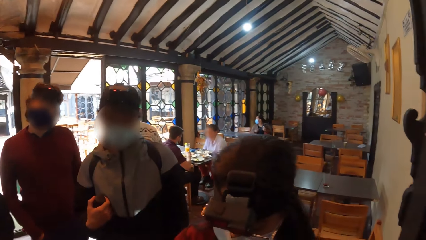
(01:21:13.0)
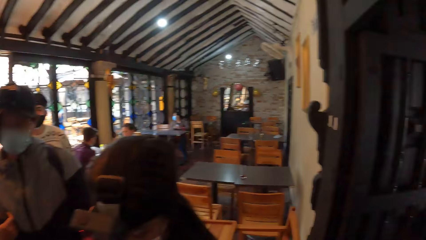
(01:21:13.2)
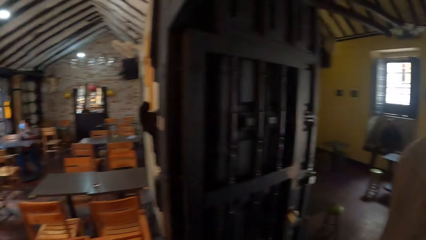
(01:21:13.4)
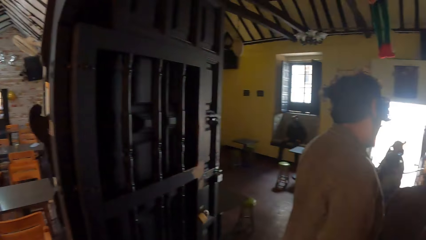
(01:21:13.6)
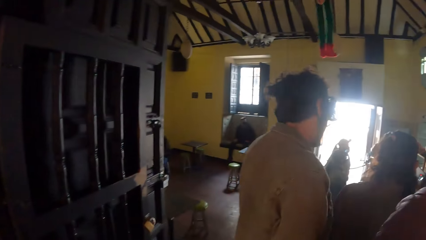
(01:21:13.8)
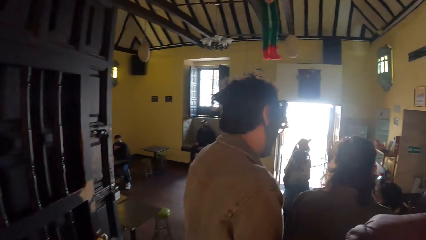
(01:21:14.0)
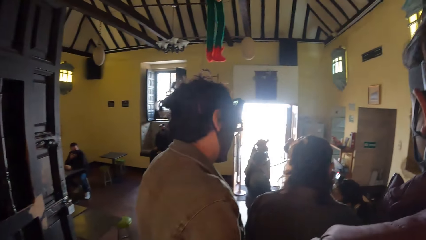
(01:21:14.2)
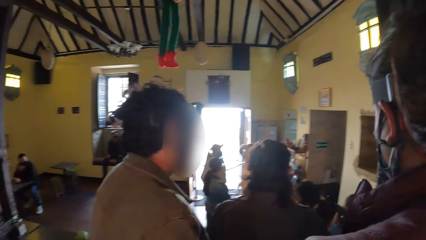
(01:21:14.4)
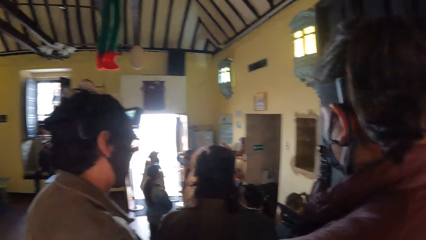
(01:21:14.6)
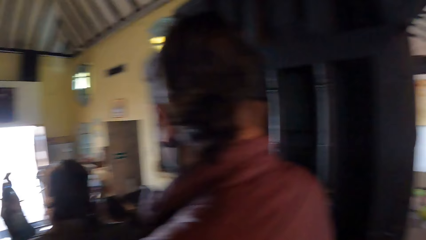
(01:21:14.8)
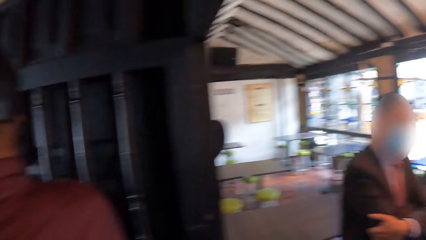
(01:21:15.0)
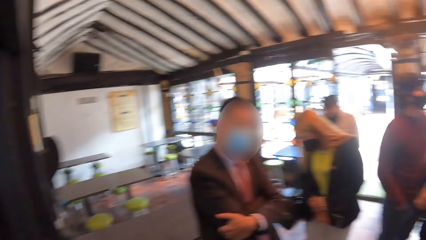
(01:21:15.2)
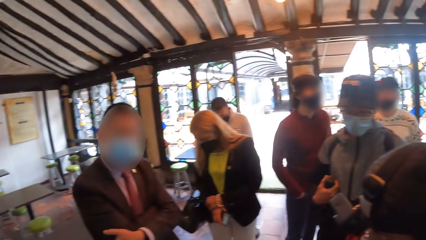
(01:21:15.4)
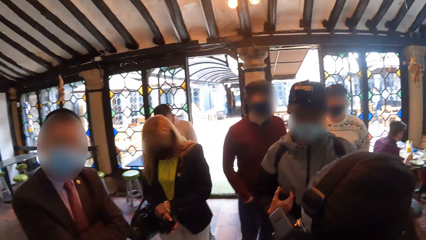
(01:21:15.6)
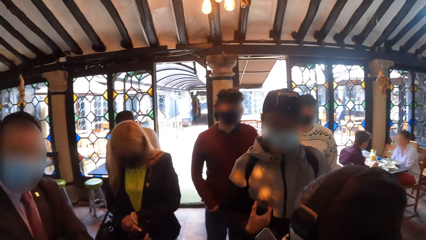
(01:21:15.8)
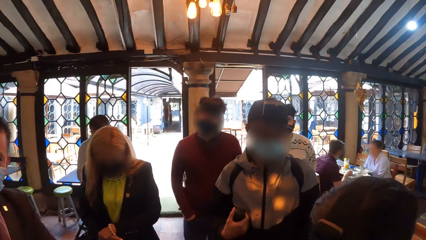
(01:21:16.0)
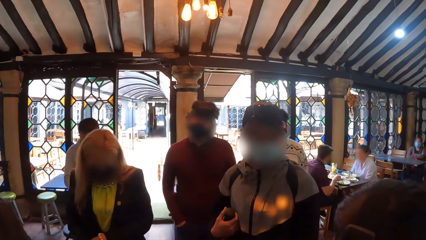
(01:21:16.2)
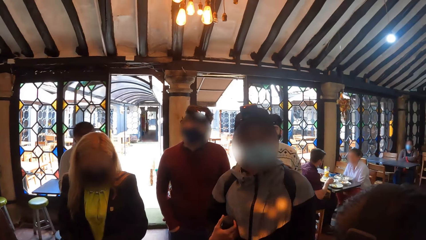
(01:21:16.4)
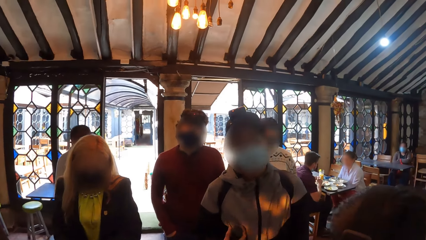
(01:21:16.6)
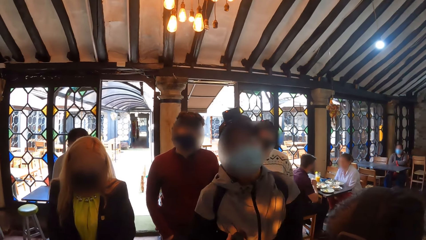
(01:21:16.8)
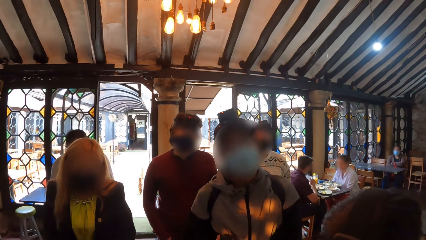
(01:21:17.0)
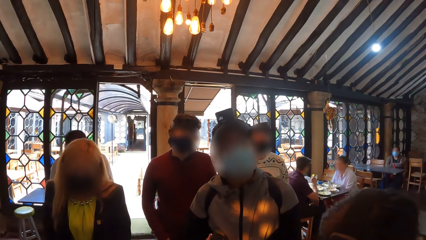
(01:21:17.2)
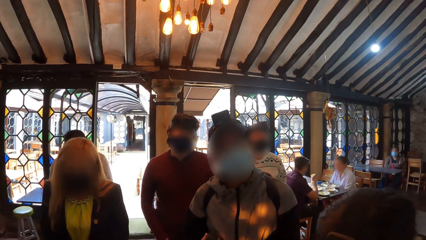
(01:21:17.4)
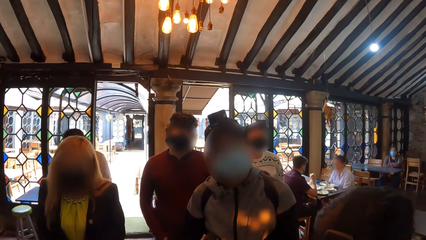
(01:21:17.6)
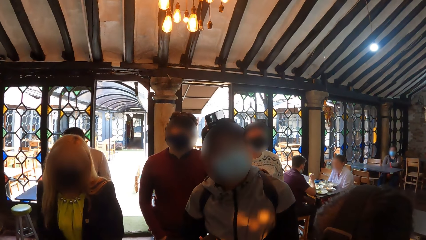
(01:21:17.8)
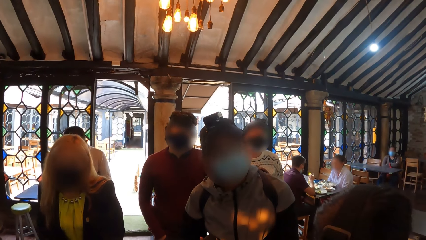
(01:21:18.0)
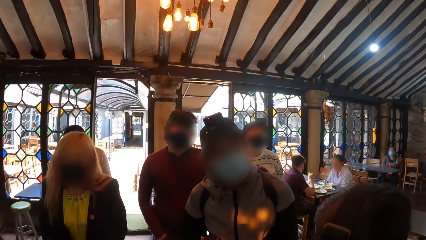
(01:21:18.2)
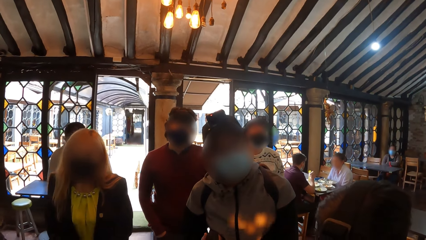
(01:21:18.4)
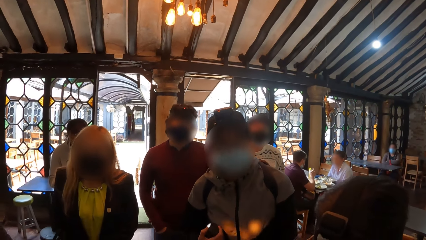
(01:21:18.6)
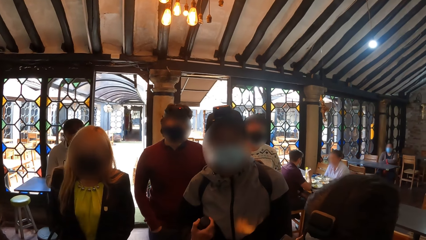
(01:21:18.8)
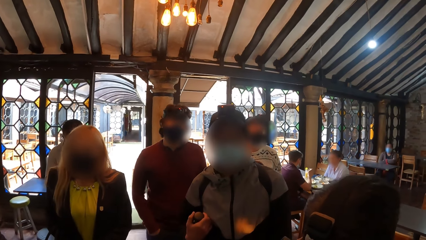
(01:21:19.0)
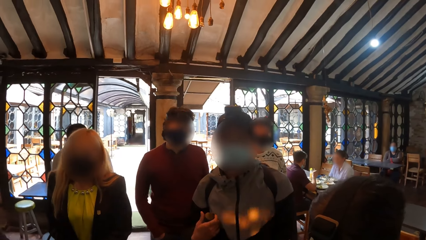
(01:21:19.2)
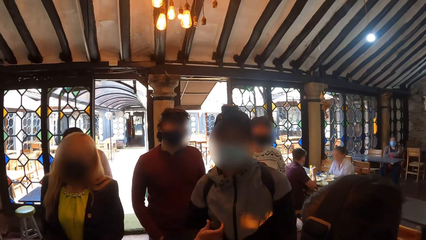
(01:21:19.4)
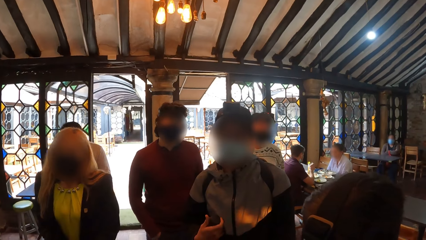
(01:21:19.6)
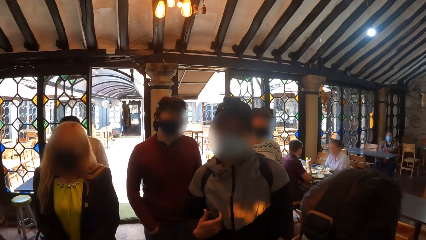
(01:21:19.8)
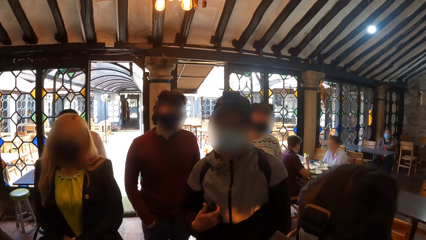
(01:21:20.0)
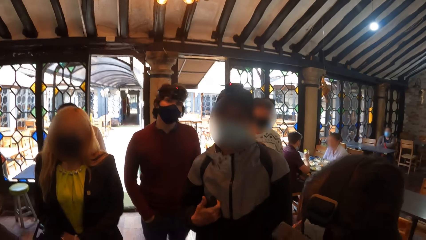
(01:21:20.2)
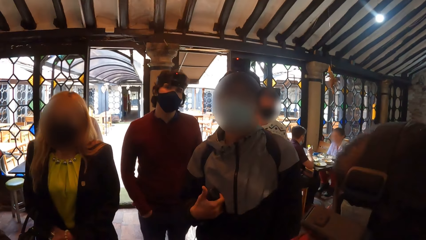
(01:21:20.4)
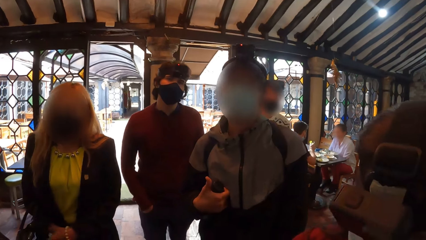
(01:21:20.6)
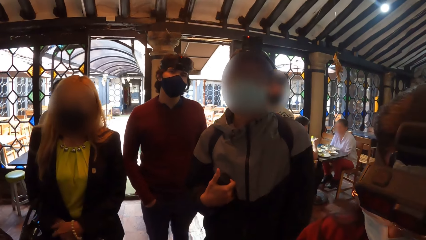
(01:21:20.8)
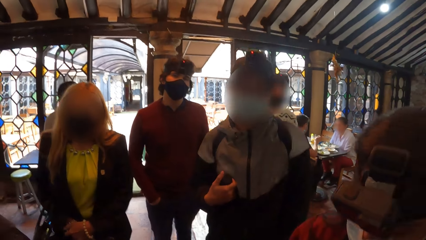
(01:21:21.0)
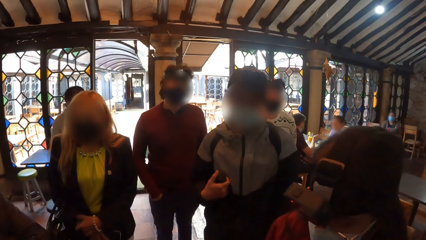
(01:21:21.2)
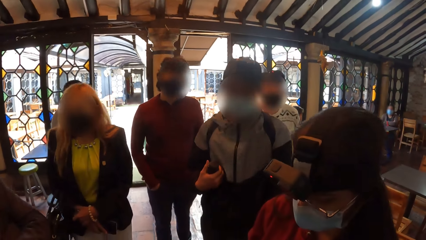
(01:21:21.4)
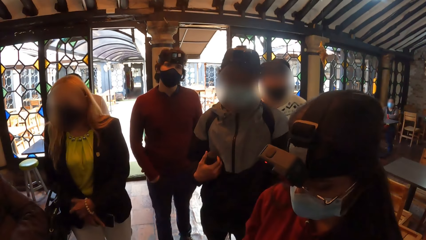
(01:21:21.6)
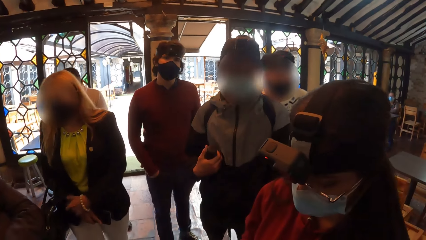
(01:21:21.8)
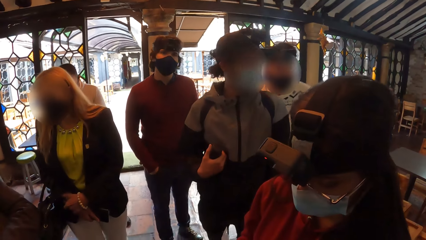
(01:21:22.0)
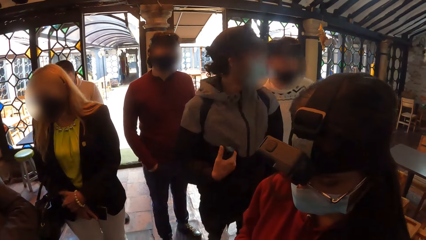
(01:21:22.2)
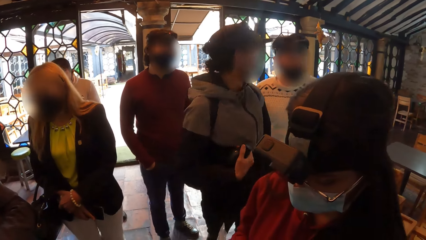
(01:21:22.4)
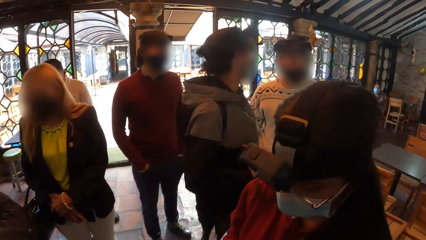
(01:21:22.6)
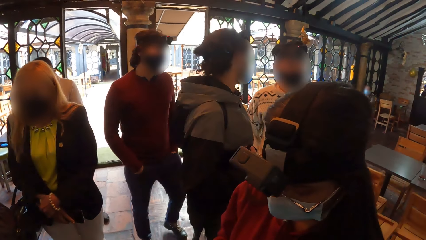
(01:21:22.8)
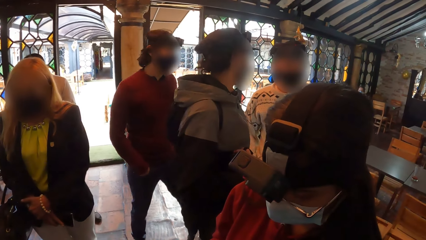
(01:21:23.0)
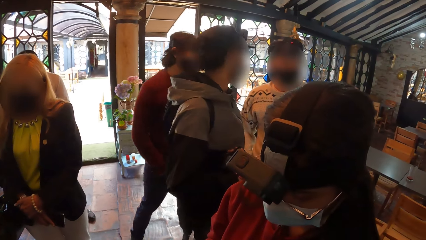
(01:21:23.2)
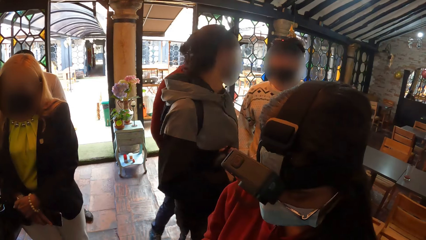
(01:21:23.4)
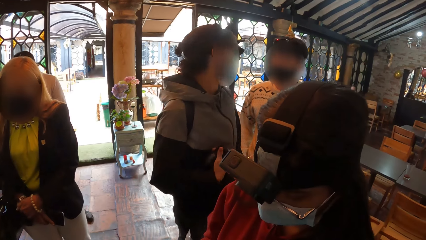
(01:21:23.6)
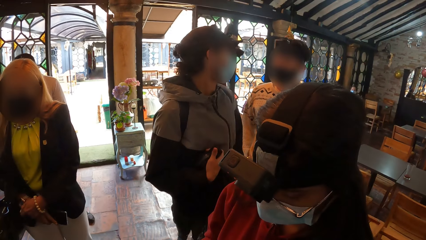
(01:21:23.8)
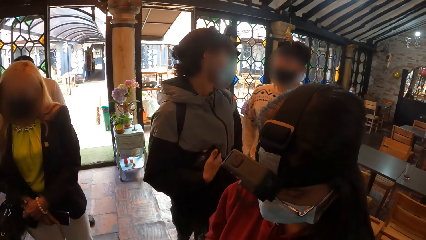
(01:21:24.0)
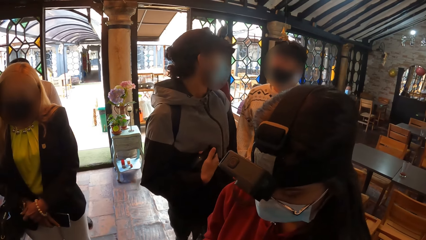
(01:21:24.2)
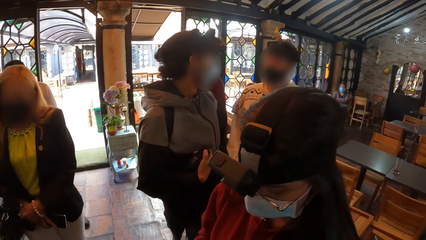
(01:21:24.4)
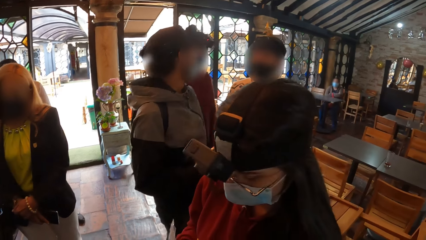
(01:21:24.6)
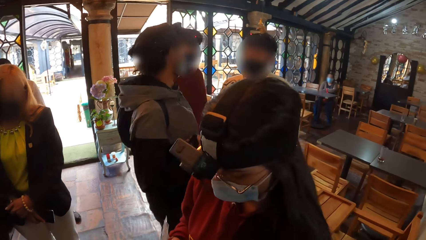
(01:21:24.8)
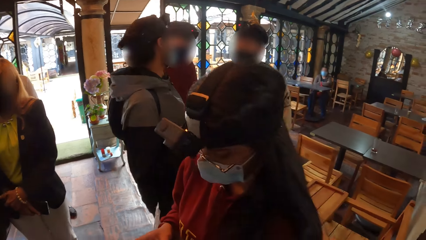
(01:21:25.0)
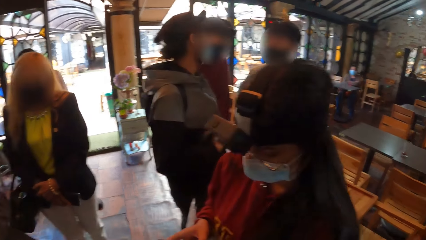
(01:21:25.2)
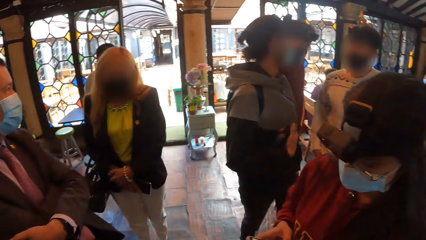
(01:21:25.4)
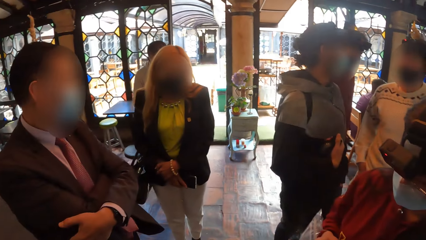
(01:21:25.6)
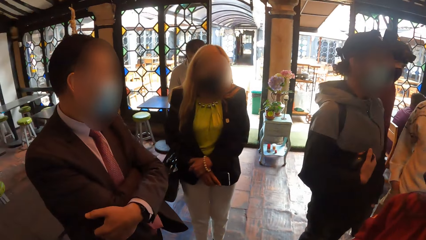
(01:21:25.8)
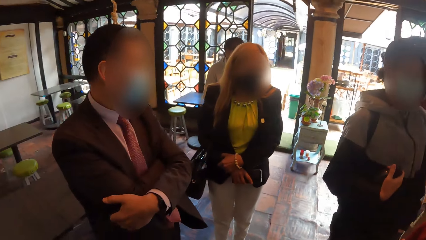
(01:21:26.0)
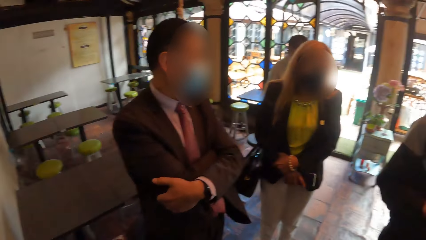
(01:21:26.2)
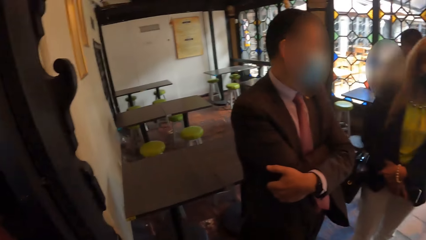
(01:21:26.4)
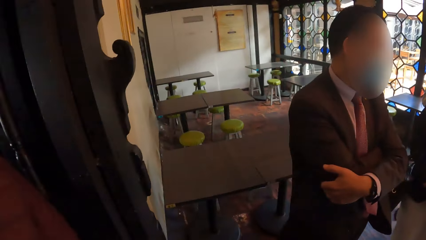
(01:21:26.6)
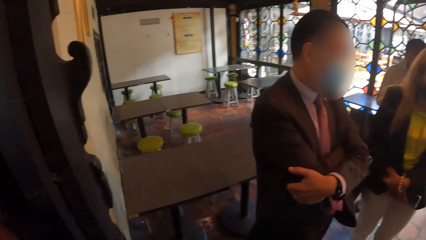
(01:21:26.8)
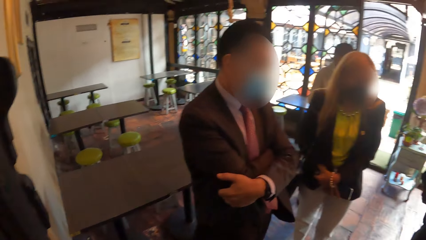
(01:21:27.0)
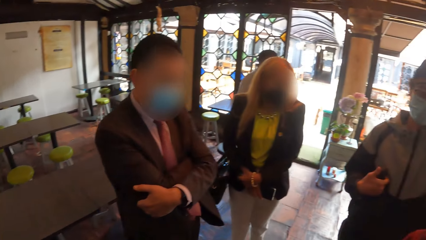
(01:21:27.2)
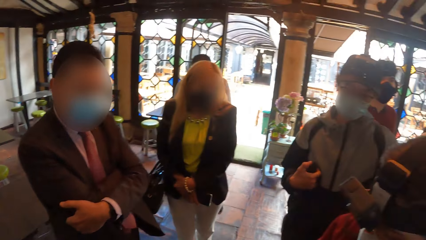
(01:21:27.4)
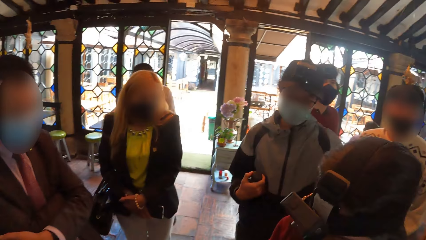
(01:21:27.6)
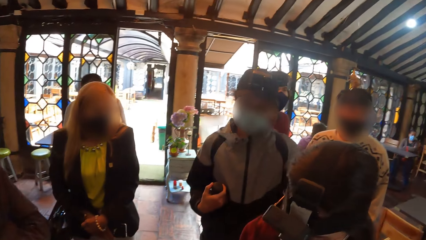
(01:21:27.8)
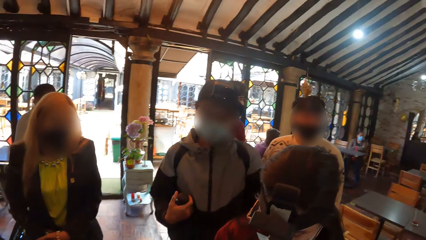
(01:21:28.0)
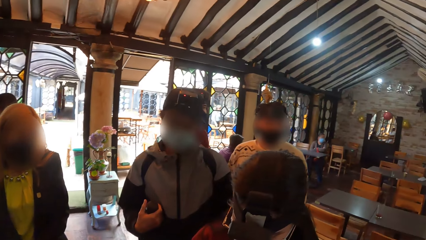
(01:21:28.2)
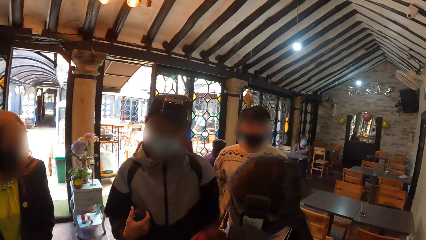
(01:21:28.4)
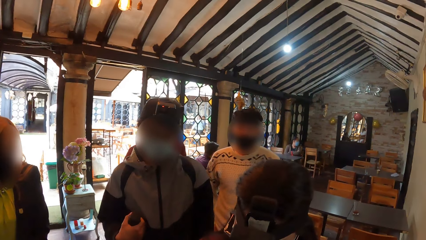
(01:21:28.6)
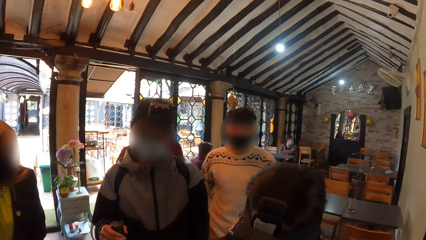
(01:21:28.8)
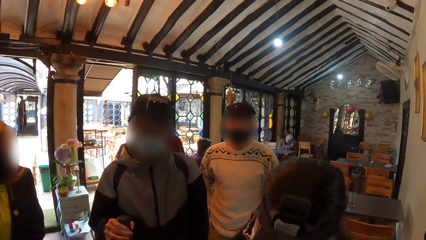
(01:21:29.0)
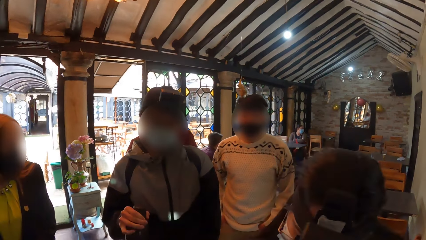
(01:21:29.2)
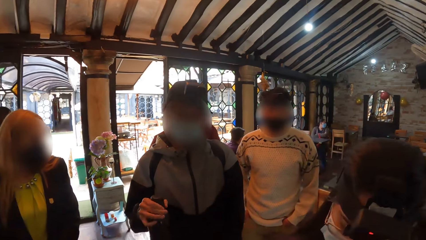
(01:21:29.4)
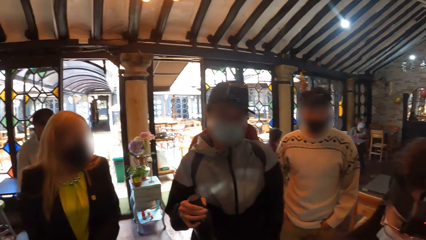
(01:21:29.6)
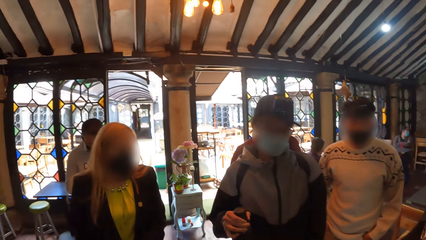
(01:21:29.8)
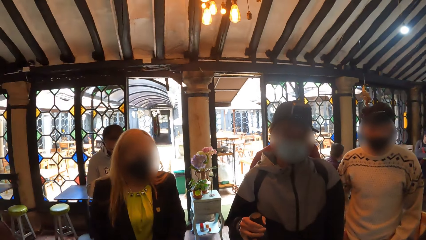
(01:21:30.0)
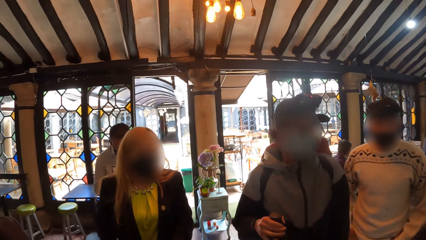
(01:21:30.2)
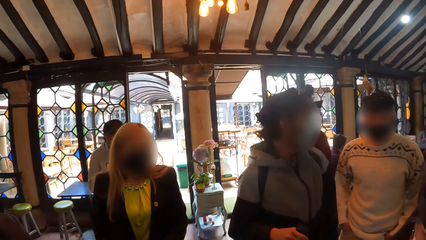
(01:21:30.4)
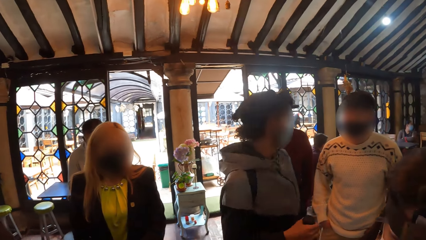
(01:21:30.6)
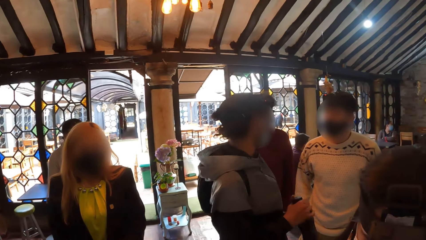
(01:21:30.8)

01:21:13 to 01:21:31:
A man converses with another man in the building. The first man converses with the camera wearer.
